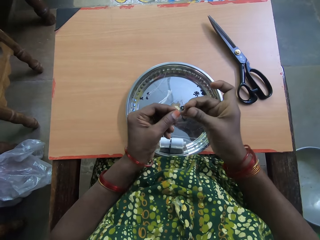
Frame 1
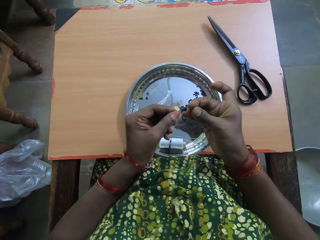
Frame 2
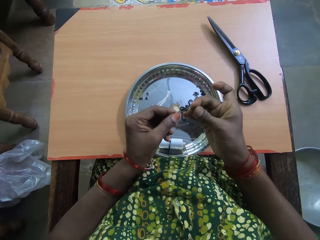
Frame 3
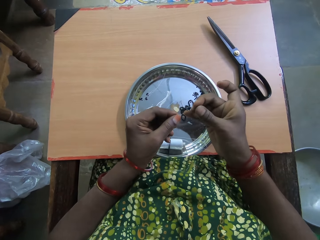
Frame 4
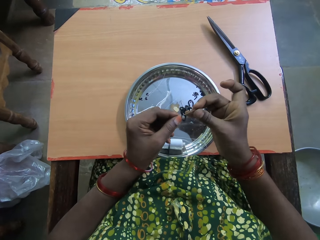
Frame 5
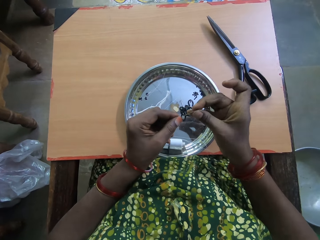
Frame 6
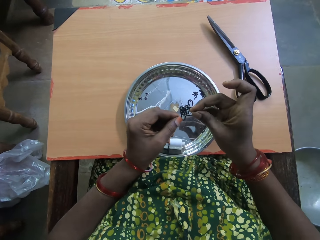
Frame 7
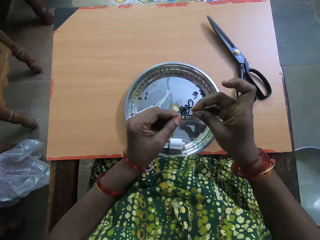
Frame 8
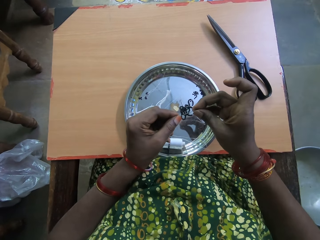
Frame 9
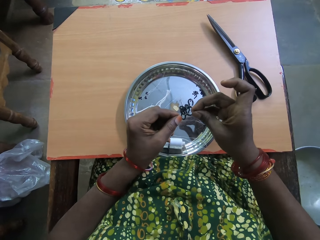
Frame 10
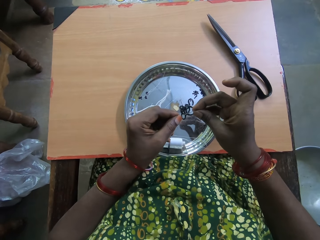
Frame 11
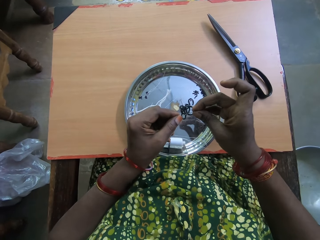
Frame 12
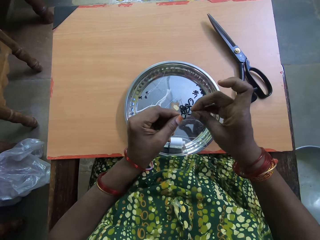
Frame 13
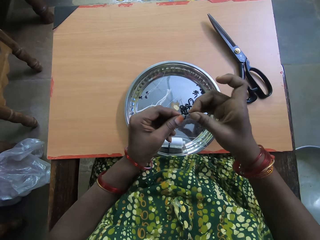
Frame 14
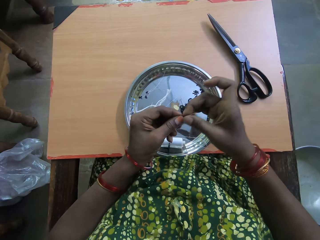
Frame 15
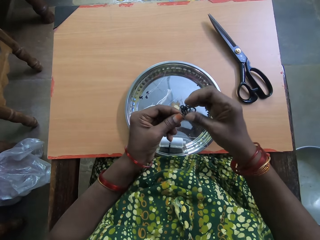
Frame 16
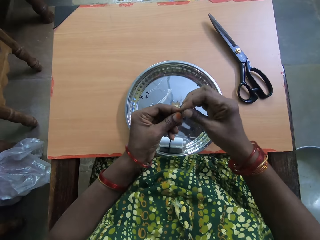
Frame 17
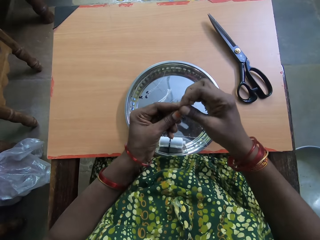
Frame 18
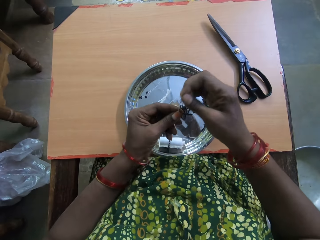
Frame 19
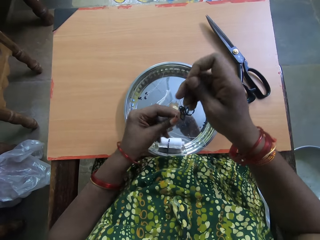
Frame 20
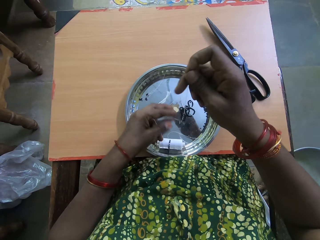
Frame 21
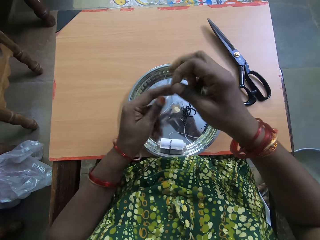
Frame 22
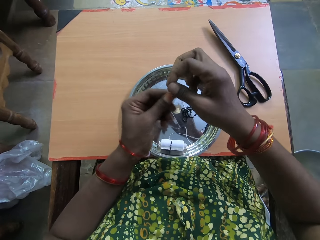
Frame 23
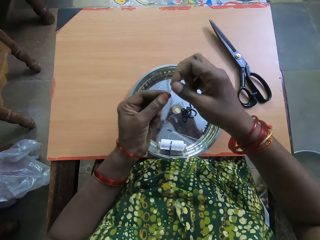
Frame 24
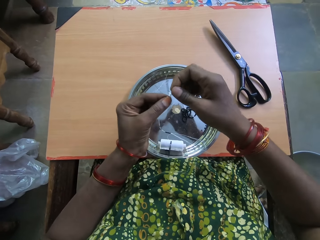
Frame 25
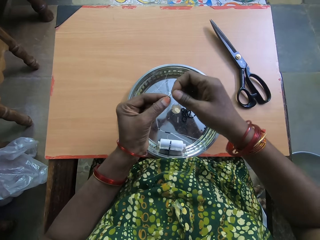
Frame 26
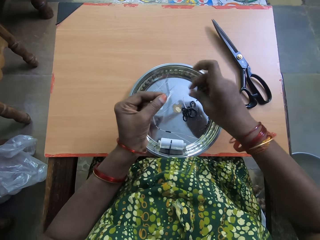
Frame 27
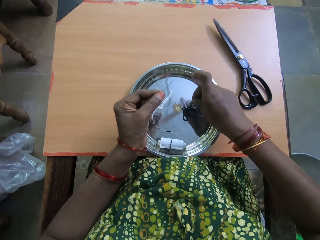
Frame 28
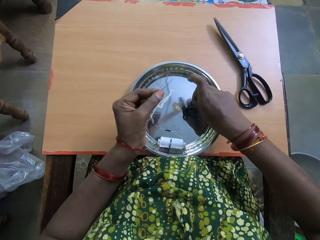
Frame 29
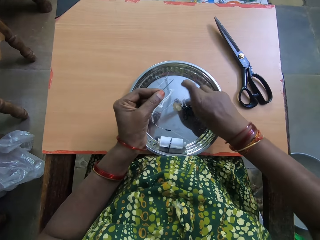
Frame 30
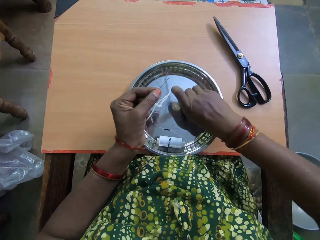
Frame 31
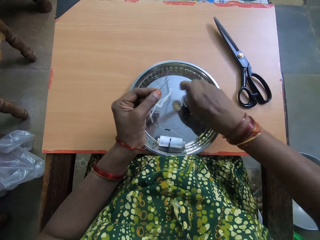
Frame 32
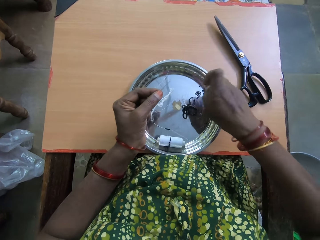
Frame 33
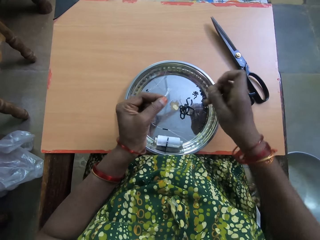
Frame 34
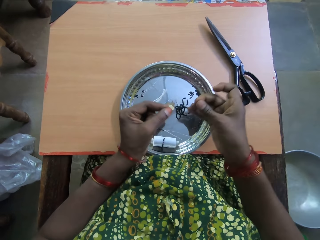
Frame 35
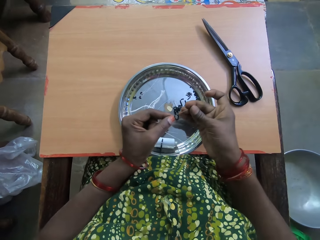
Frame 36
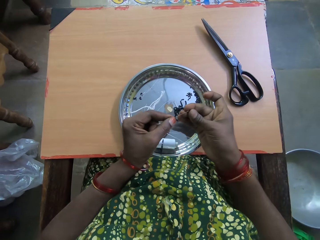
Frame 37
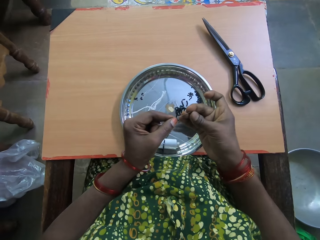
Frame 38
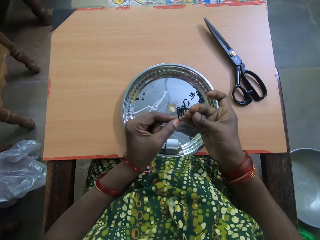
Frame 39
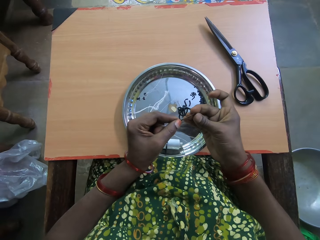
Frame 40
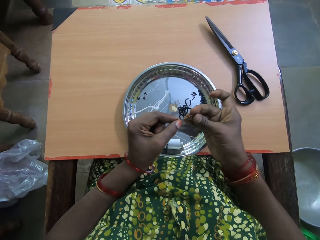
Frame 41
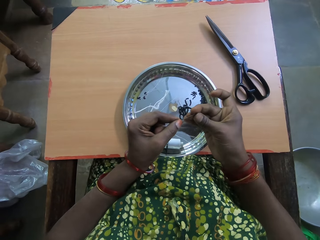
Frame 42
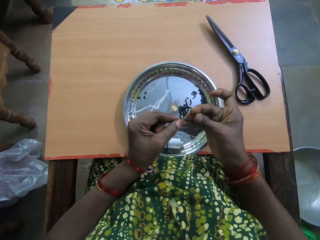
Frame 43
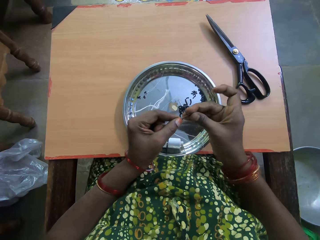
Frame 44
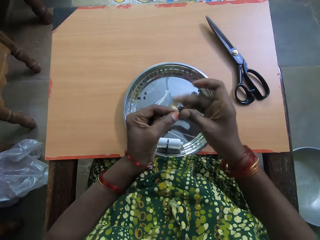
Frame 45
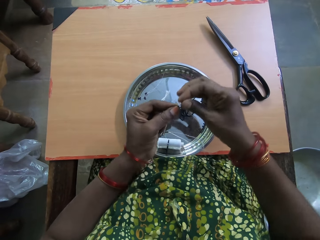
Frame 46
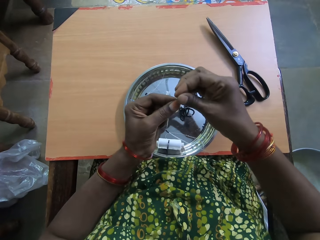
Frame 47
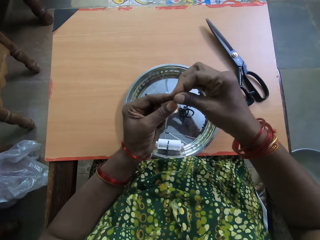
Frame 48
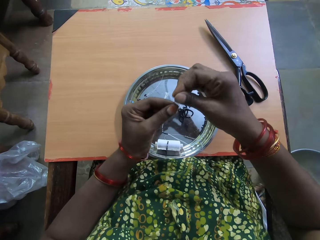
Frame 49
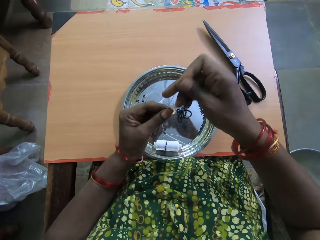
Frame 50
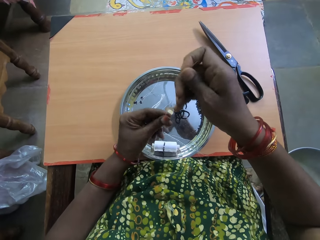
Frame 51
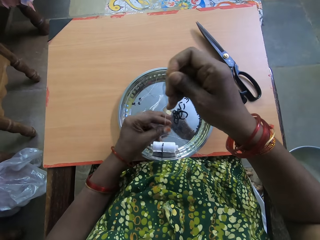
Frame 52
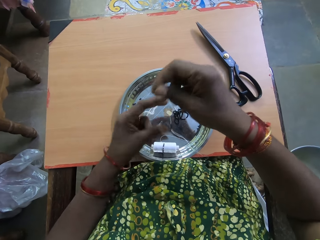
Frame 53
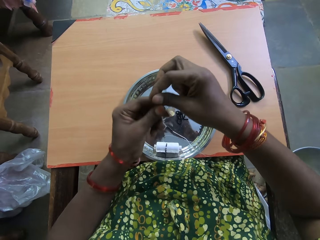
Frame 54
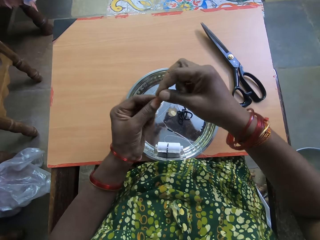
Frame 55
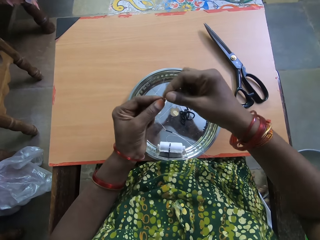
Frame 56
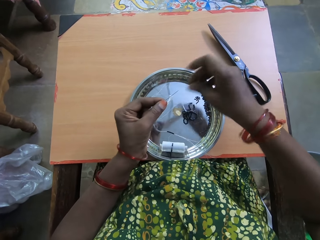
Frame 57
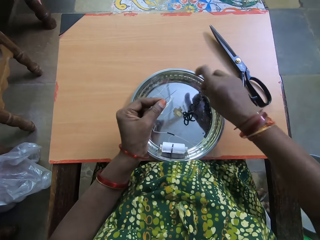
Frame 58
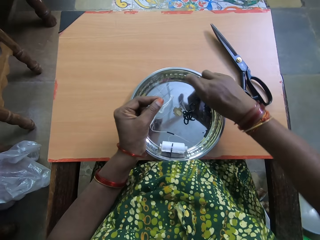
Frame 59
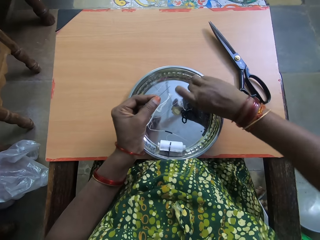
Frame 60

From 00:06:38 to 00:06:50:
The camera wearer inserts the bead into the thread with her right hand. She drags down the bead in the thread with her left hand. She picks up another bead from the tray on the table with her right hand. She inserts the bead into the thread with her right hand. She drags down the bead in the thread with her left hand.

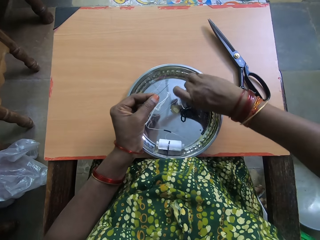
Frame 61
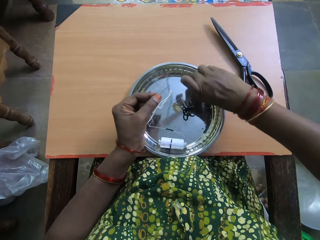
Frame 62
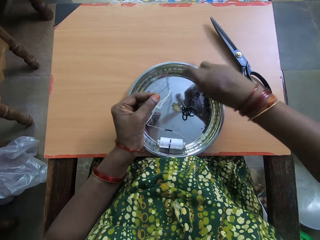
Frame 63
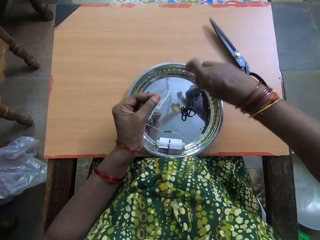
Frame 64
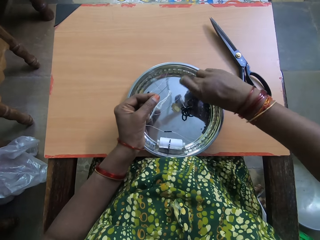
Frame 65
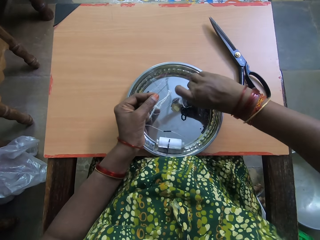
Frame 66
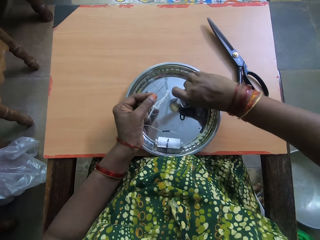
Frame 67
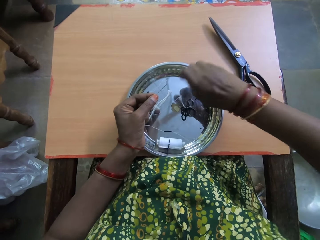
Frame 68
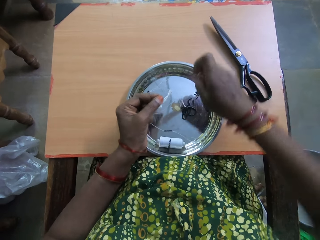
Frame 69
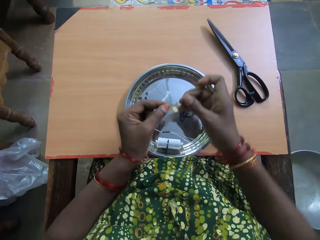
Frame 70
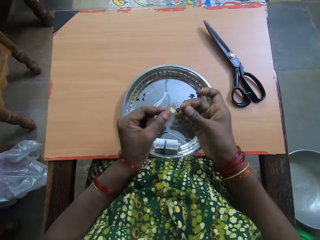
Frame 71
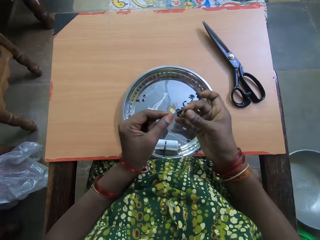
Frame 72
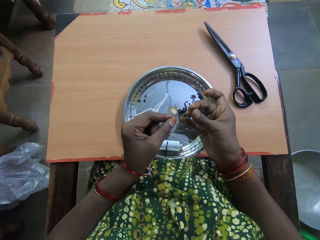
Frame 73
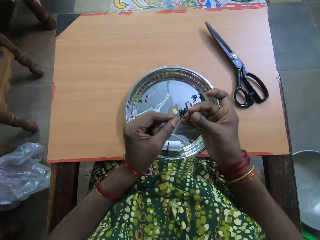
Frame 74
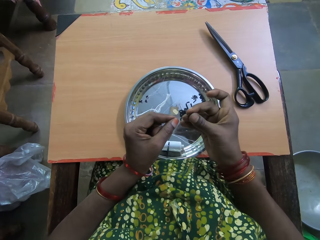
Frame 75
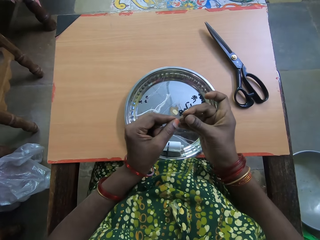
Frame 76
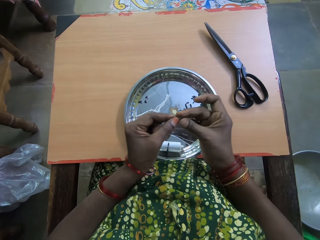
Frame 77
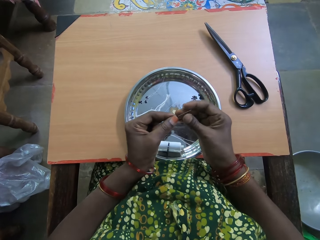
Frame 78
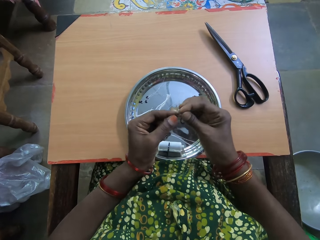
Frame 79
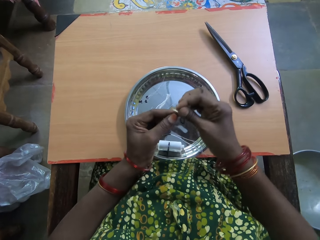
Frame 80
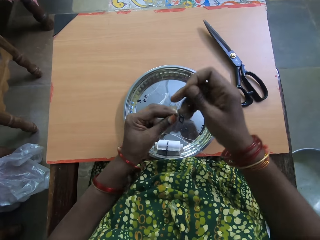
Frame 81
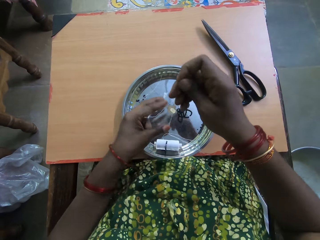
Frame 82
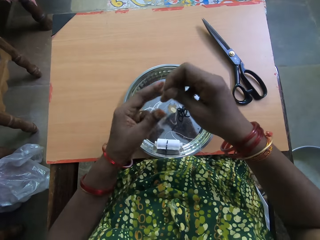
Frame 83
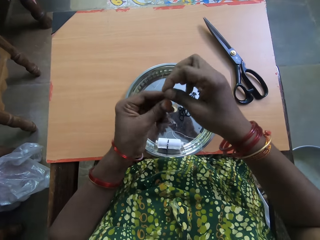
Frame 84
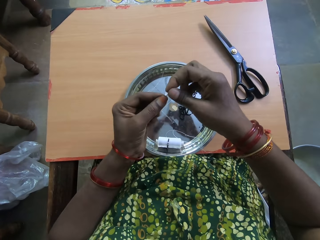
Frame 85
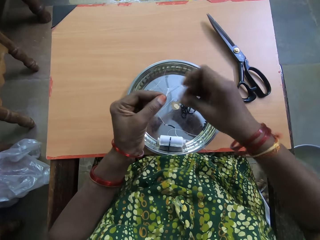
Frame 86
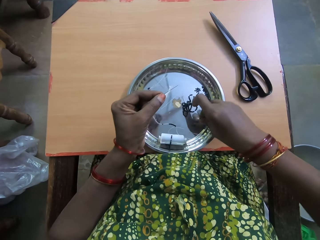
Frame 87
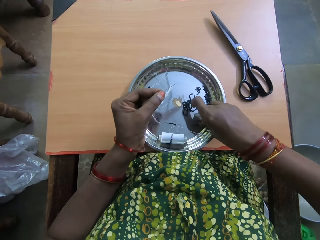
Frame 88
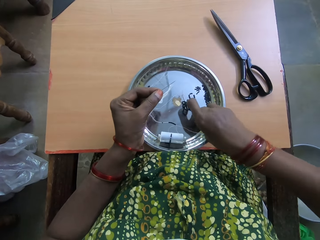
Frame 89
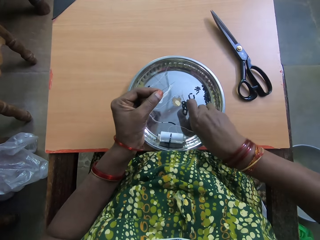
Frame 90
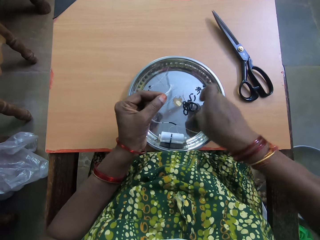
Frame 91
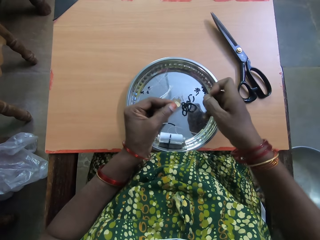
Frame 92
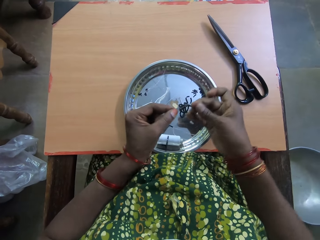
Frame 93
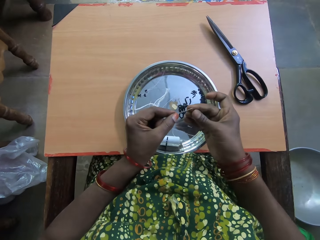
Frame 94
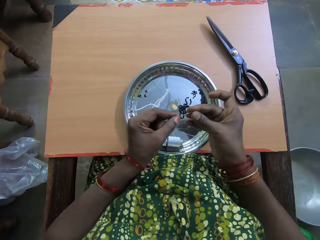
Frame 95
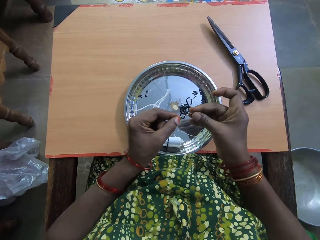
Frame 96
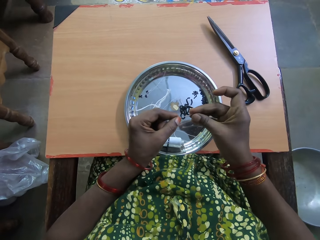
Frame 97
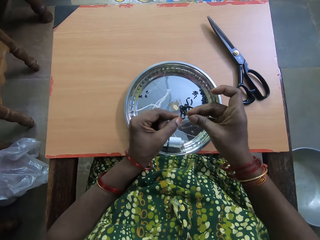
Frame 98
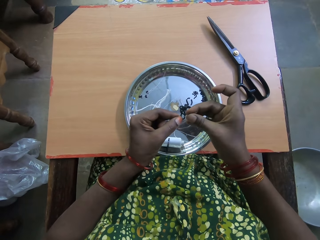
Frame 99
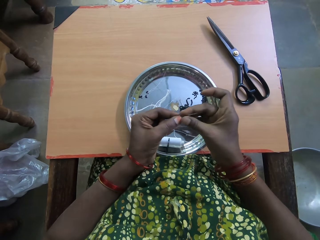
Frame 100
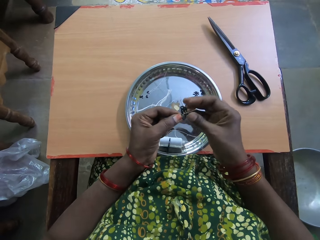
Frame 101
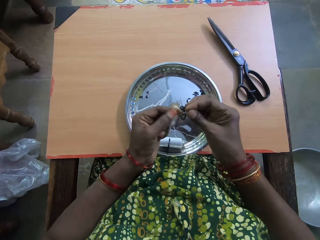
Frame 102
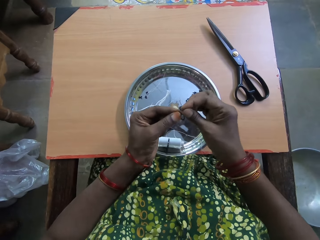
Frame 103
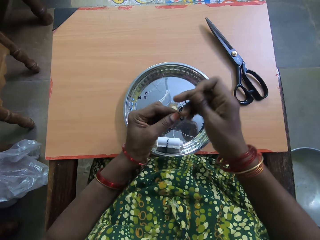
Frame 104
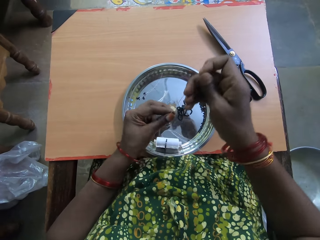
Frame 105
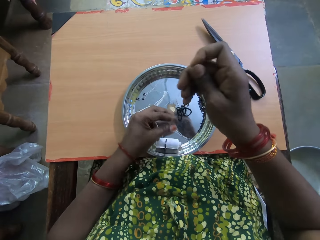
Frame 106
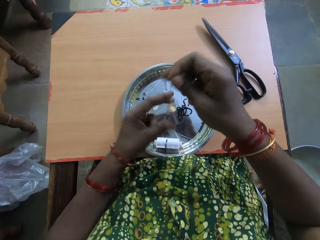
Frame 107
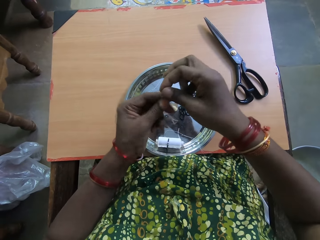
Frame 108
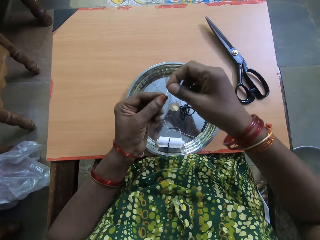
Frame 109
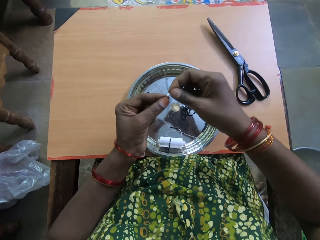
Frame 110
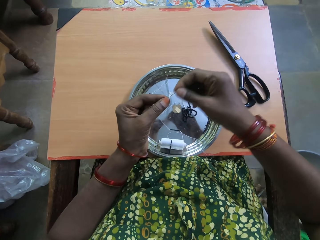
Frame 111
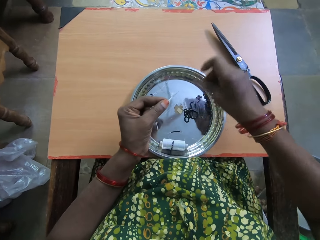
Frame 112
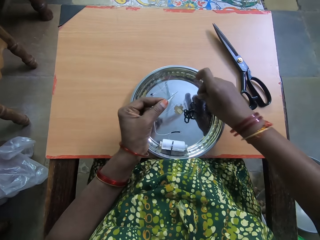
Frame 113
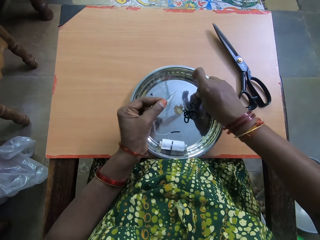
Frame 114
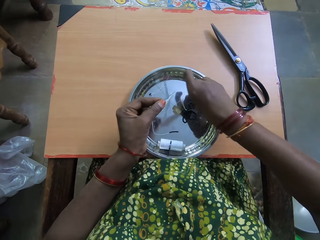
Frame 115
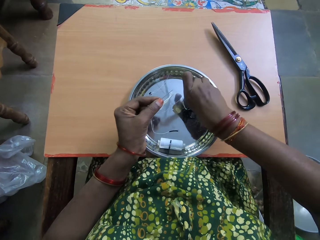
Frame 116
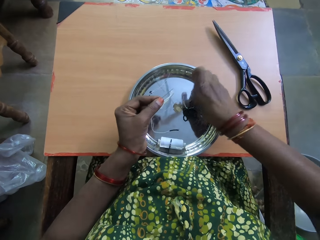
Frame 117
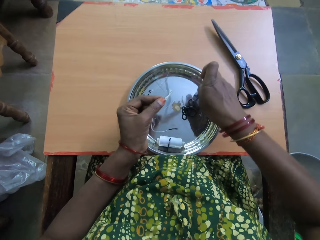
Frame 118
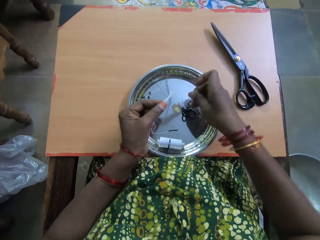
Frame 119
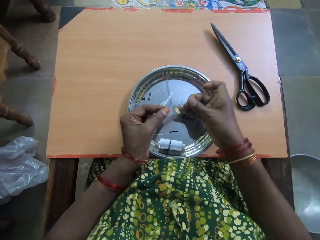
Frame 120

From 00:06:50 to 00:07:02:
The camera wearer picks up another bead from the tray on the table with her right hand. She inserts the bead into the thread with her right hand. She drags down the bead in the thread with her left hand. She picks up another bead from the tray on the table with her right hand. She inserts the bead into the thread with her right hand. She drags down the bead in the thread with her left hand.
